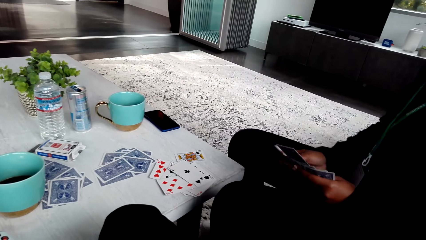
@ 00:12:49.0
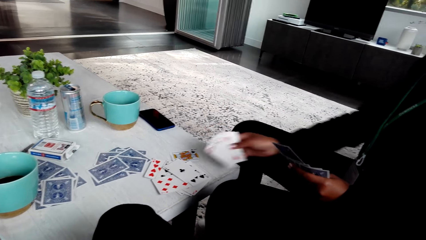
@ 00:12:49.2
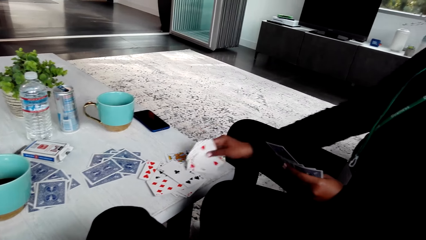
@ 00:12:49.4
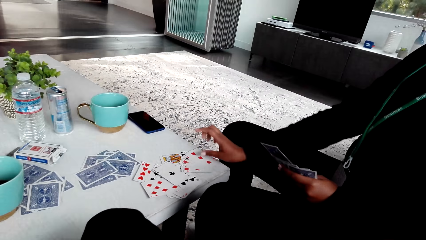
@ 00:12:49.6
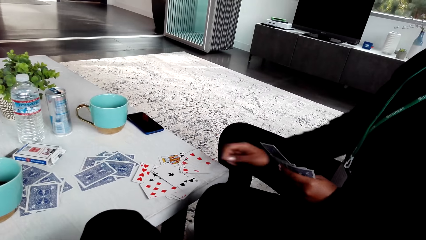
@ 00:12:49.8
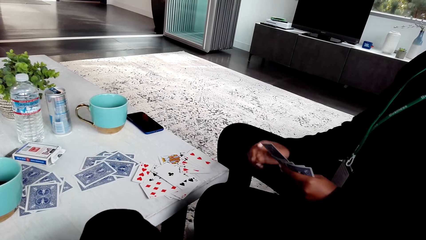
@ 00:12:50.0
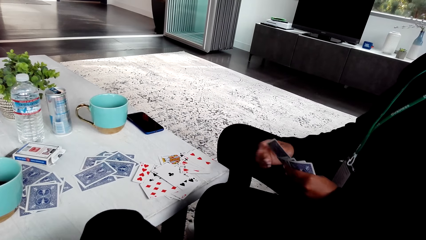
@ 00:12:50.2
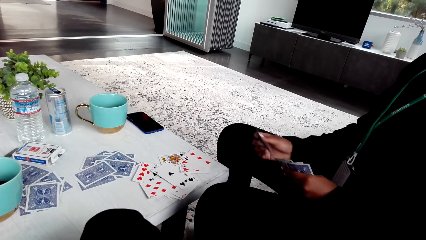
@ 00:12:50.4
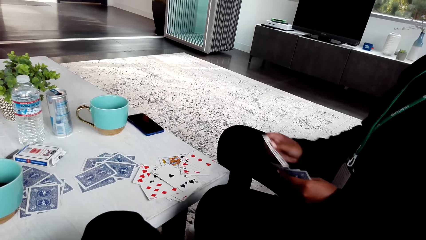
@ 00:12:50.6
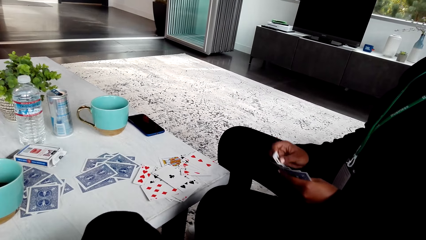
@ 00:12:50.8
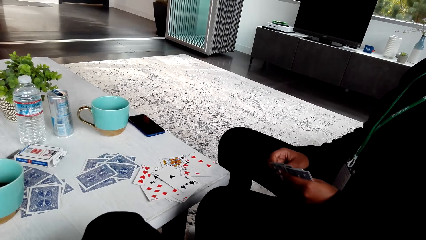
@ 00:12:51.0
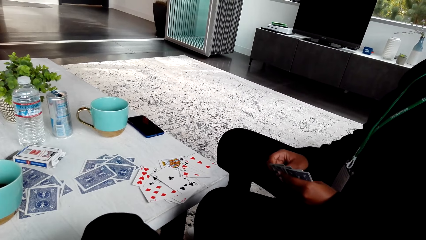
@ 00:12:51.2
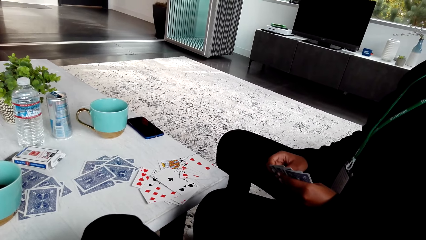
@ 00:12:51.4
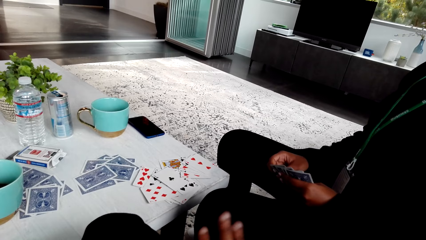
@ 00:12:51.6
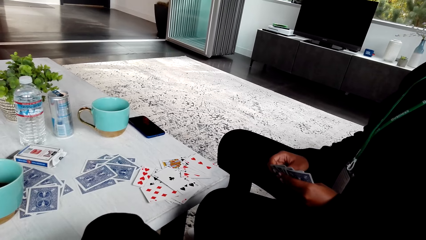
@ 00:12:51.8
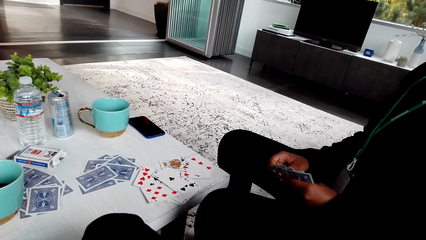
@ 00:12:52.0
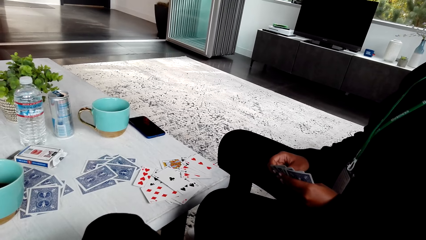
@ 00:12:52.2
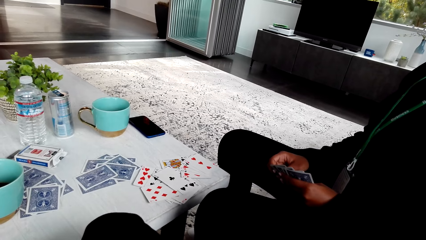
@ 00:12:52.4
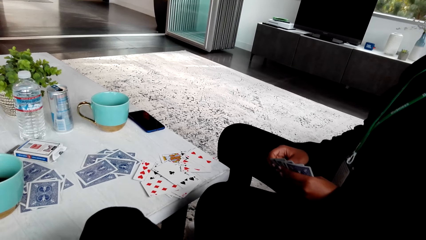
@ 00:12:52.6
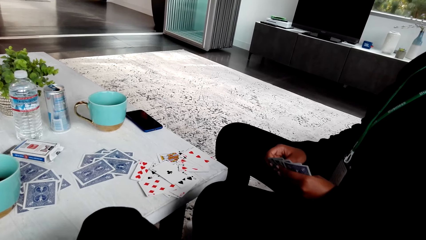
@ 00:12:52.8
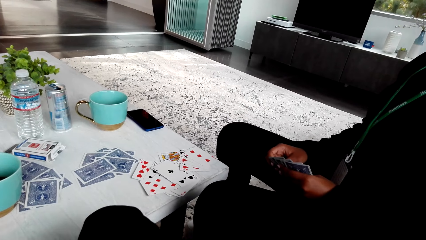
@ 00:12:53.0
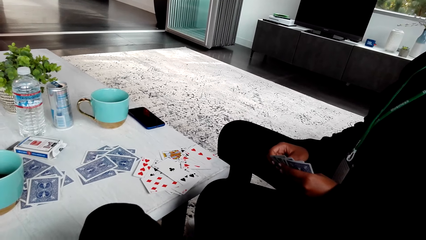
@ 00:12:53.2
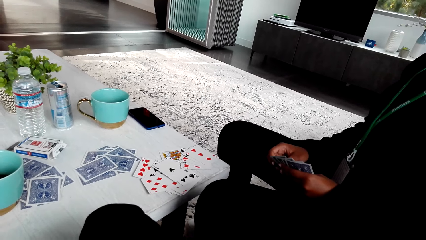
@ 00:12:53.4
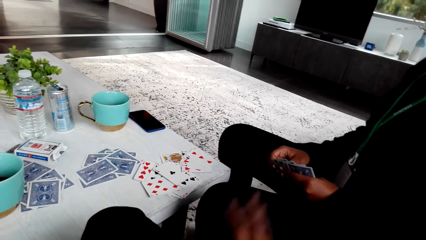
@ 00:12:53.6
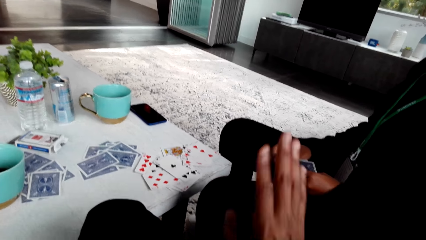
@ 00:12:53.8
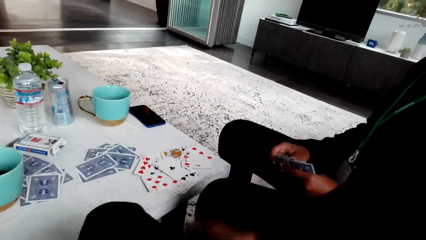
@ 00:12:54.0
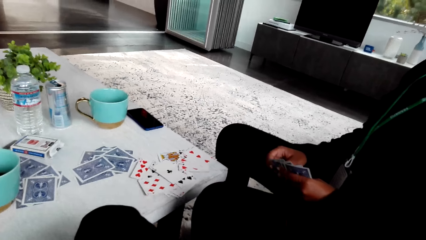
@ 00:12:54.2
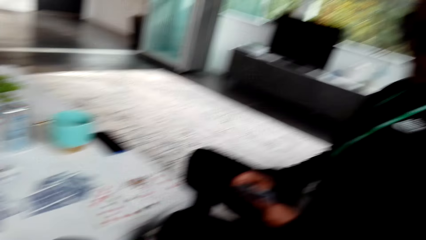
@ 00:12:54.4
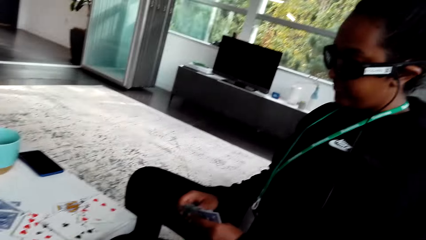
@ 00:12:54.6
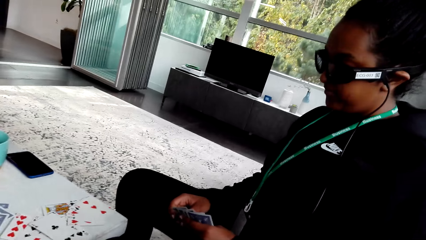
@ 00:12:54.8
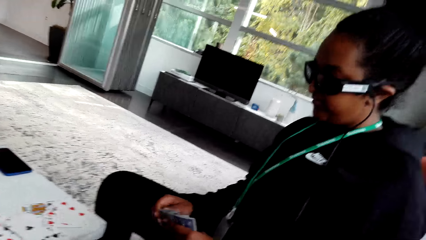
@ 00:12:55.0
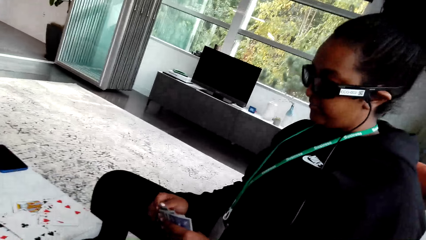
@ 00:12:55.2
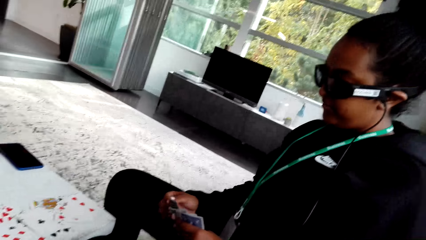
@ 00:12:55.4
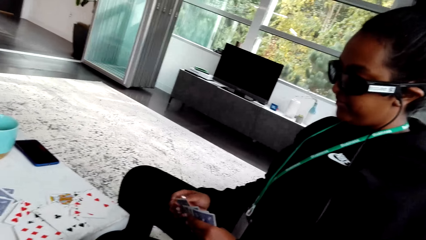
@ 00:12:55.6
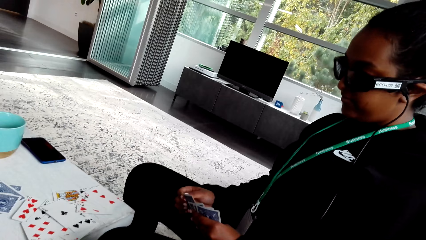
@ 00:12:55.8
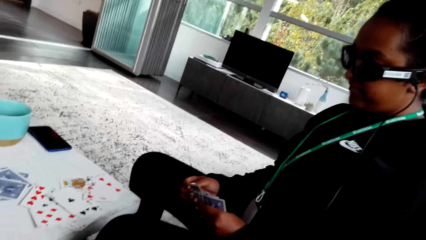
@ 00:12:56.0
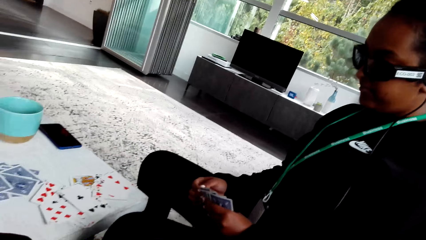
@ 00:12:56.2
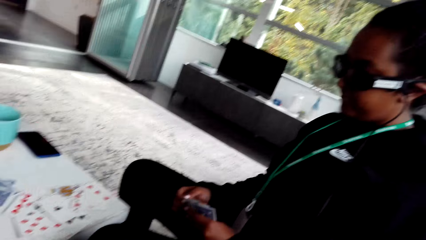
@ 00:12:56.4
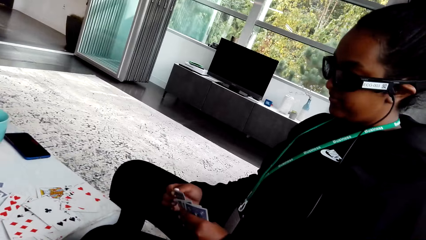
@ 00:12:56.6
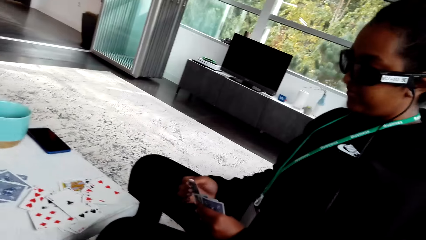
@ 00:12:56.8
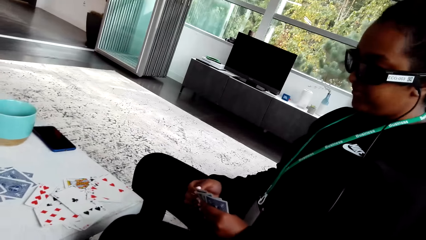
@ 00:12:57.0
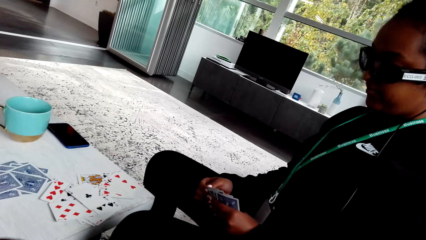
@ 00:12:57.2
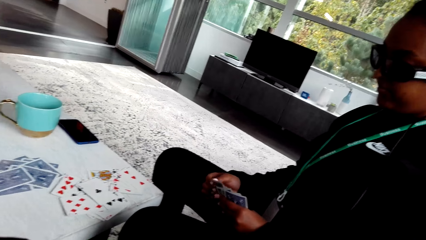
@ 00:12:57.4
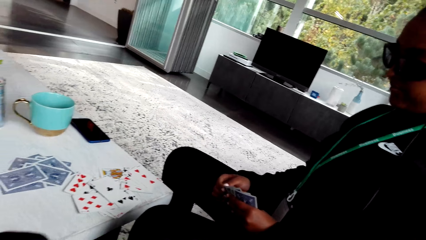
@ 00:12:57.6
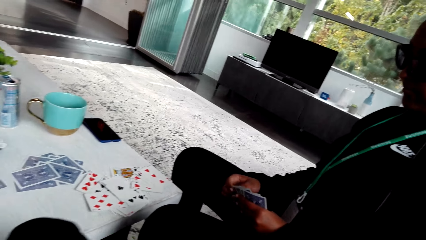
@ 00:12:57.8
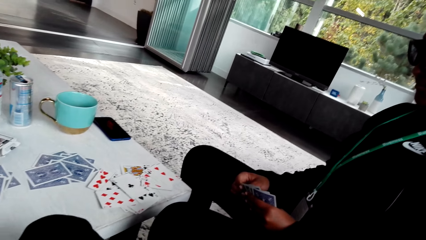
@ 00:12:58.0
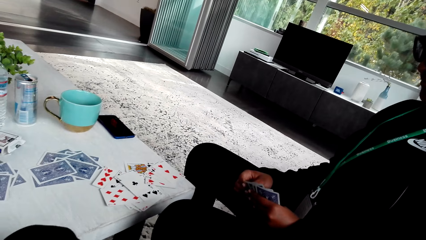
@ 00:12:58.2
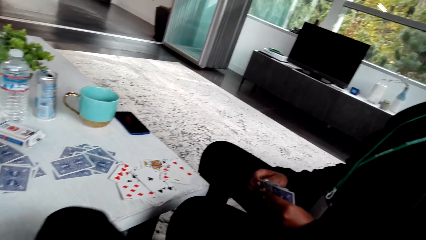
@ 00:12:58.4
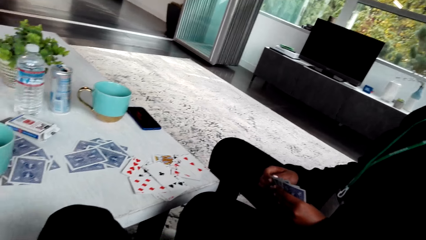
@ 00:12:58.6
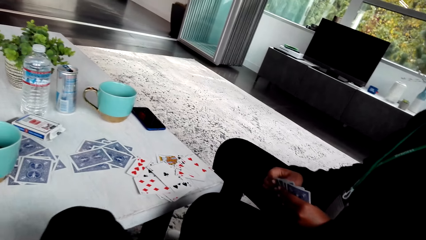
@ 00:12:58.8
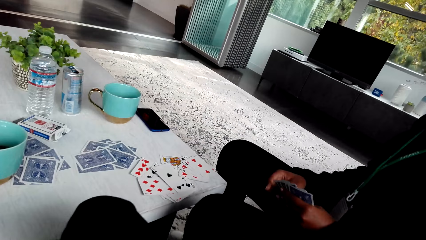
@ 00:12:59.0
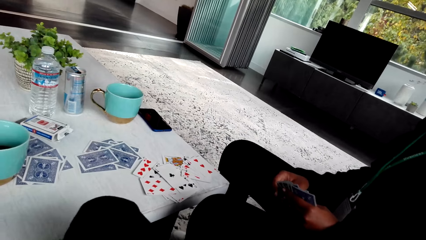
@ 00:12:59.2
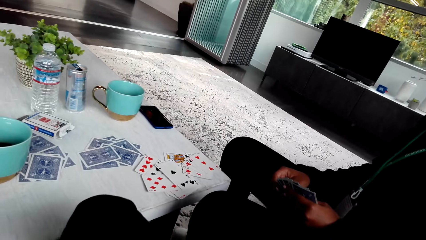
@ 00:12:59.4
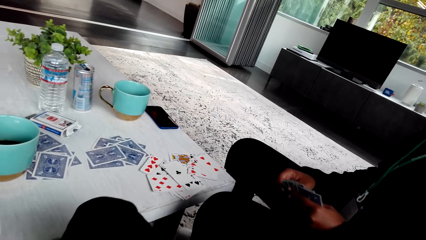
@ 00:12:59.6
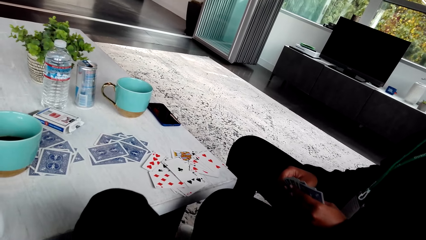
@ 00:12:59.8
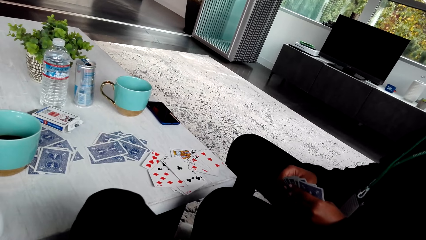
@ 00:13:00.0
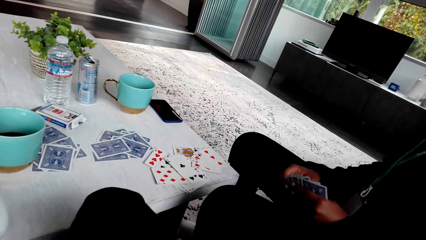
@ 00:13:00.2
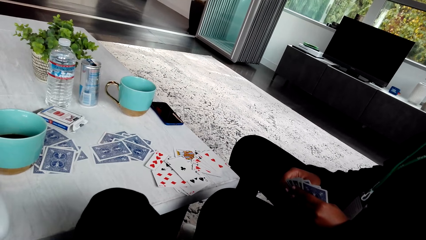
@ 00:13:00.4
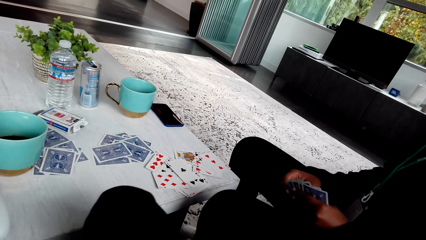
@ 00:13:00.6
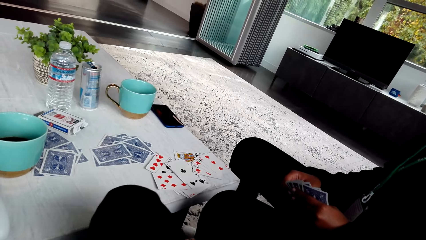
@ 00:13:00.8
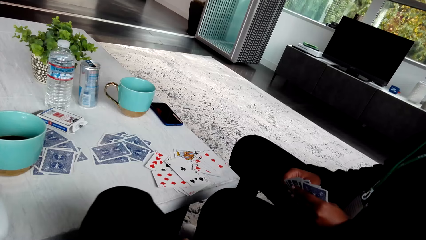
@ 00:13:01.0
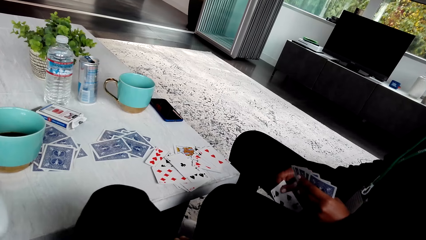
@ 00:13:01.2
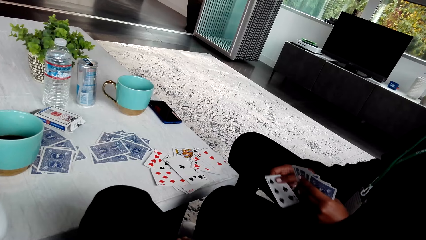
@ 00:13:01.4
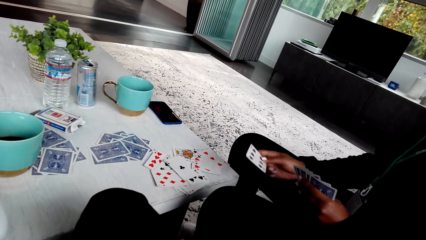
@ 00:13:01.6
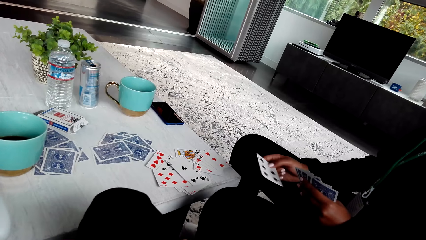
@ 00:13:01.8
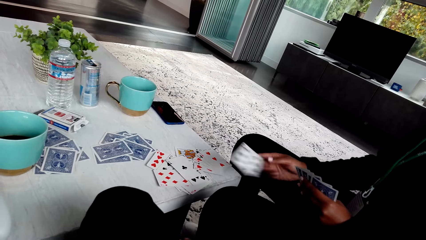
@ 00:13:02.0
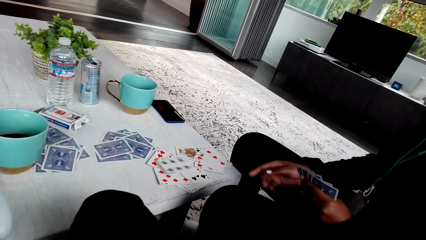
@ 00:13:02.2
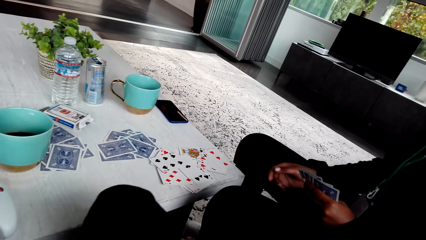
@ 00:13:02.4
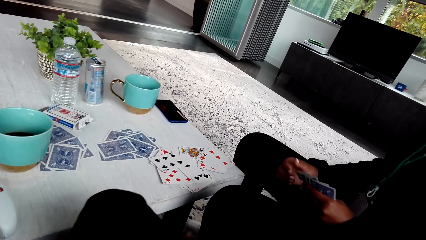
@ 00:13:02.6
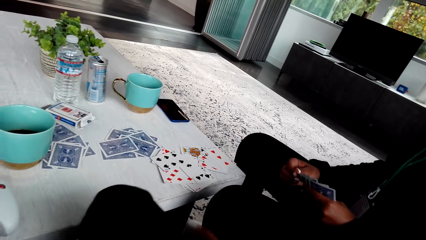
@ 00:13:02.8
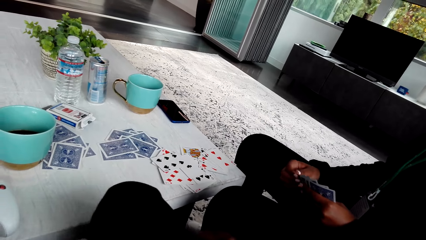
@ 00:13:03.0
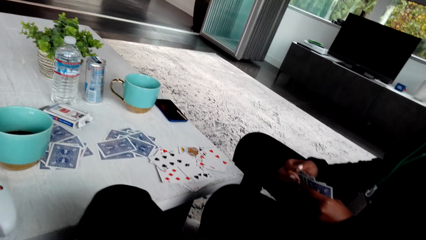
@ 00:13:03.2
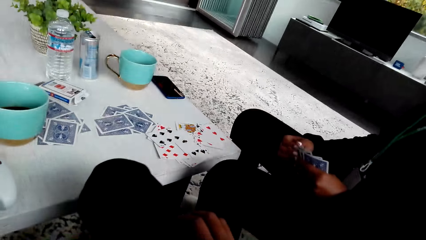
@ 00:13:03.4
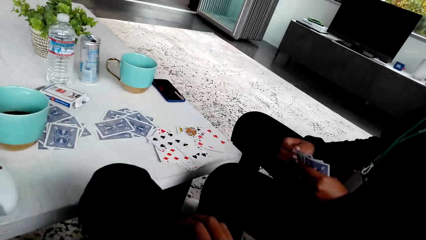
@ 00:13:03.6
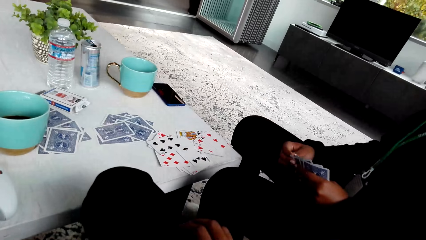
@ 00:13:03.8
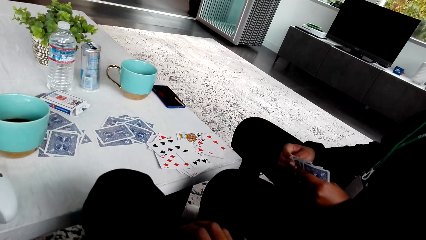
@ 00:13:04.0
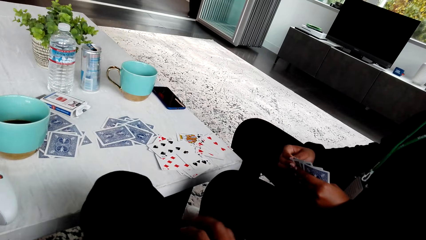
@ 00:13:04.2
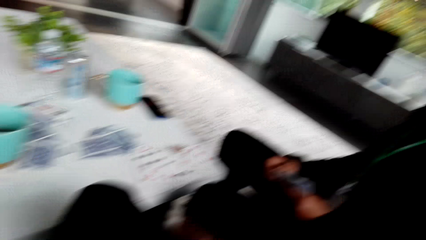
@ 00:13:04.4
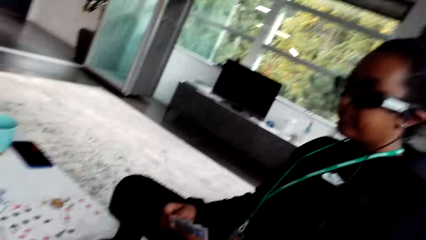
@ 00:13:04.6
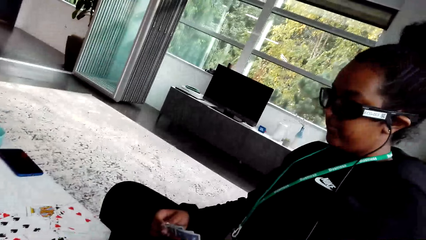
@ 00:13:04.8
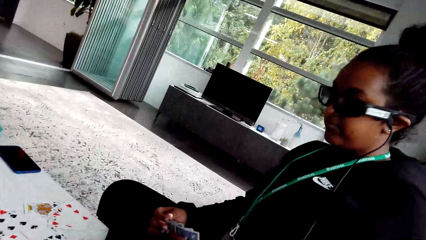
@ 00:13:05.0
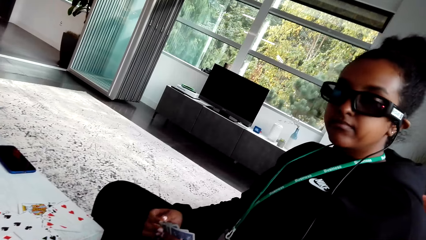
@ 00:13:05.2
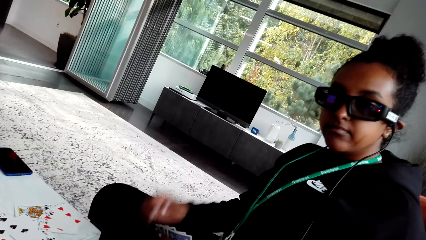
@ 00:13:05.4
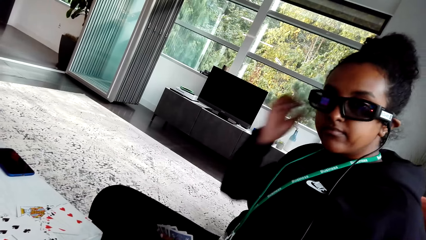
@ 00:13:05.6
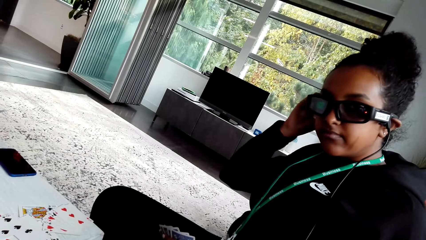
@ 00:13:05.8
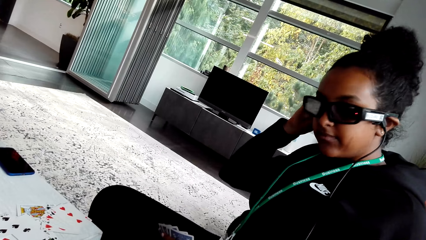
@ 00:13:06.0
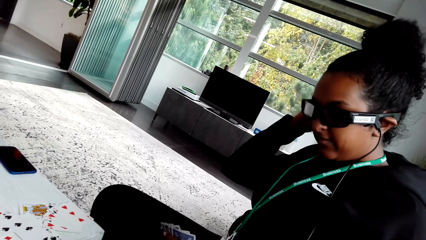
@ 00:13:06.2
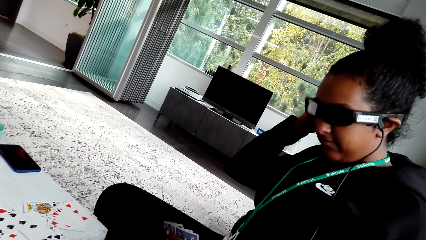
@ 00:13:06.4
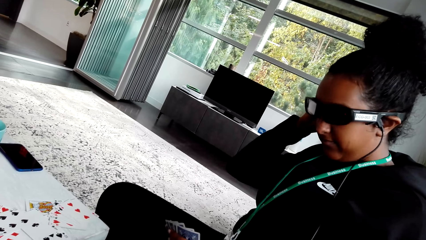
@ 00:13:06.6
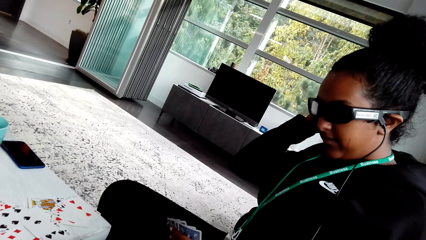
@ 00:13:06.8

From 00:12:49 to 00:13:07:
A woman puts cards on the table. The woman throws the cards on the table.
